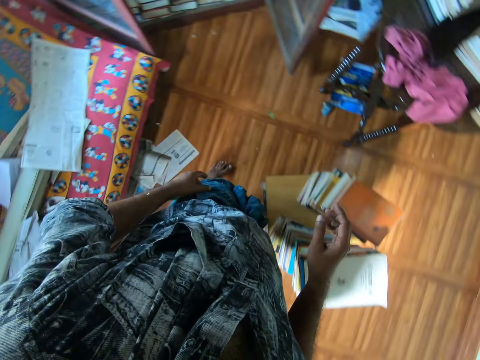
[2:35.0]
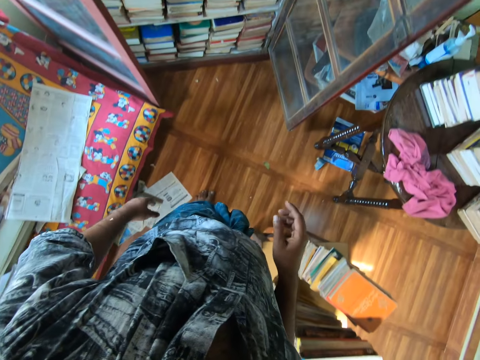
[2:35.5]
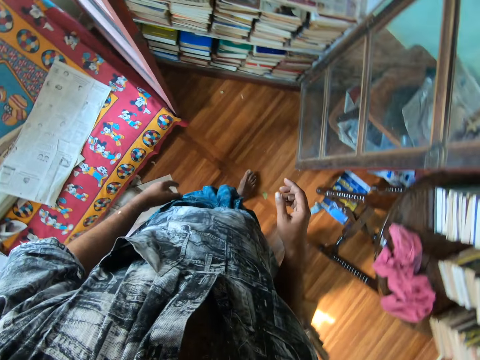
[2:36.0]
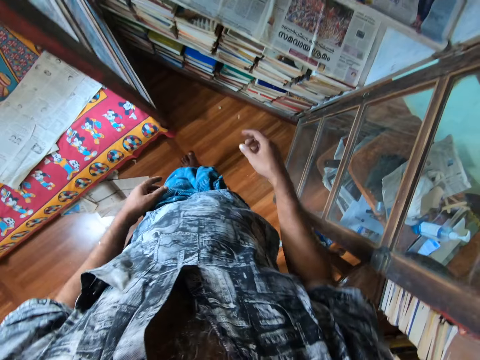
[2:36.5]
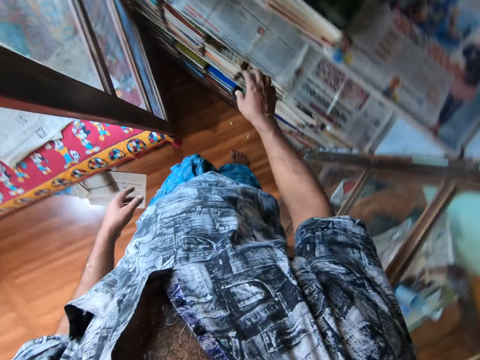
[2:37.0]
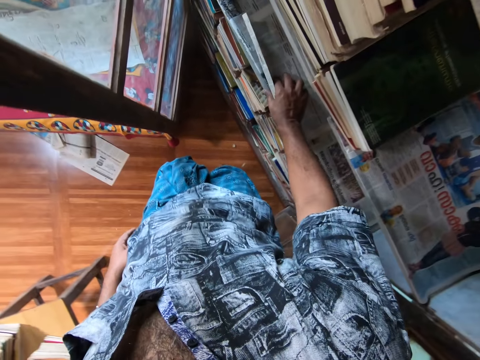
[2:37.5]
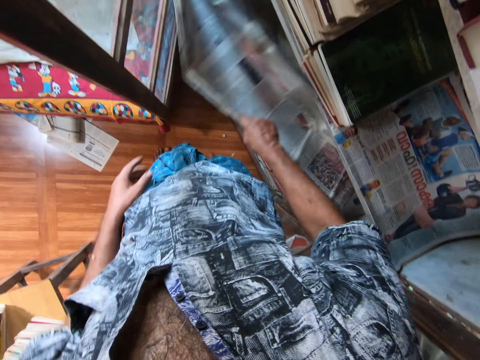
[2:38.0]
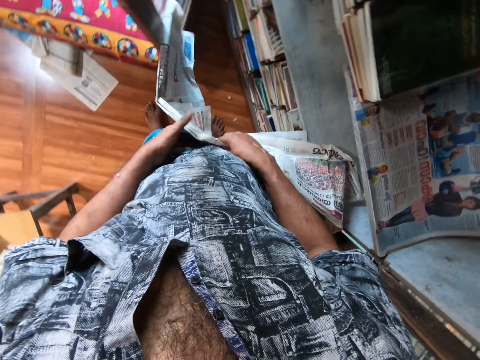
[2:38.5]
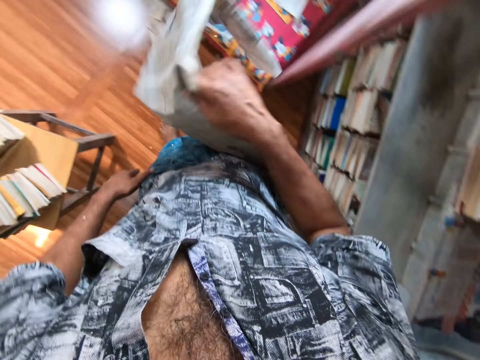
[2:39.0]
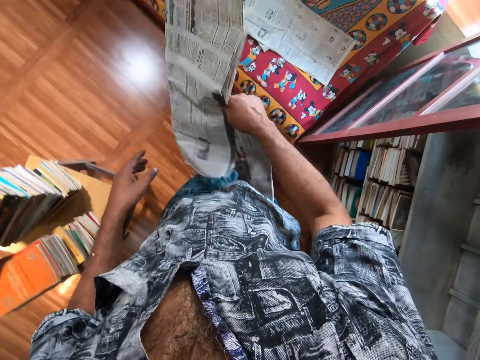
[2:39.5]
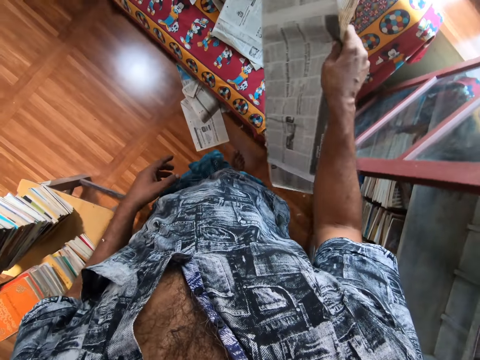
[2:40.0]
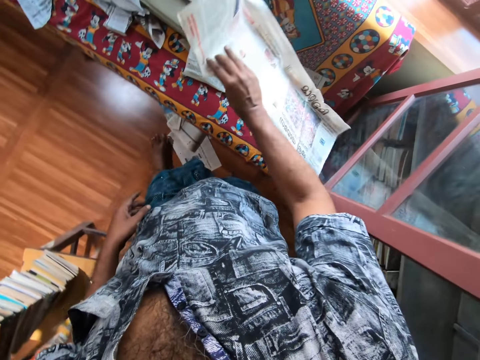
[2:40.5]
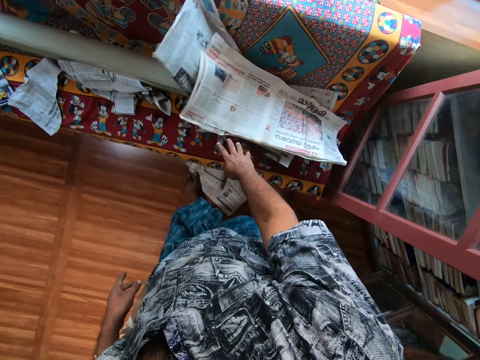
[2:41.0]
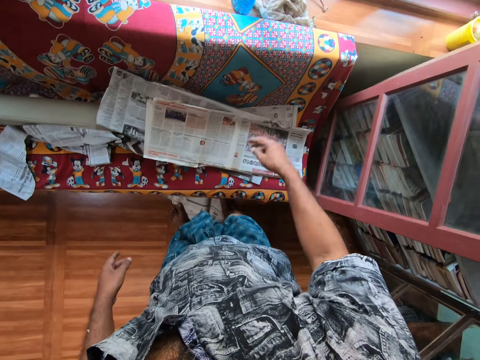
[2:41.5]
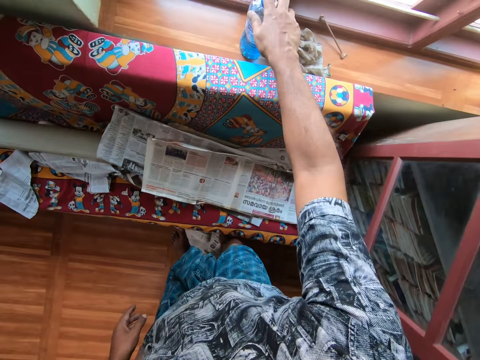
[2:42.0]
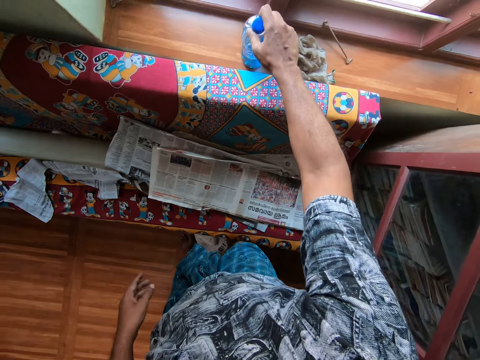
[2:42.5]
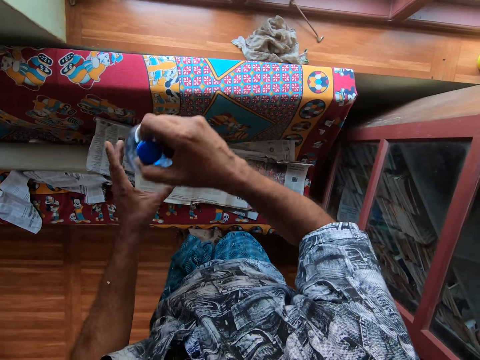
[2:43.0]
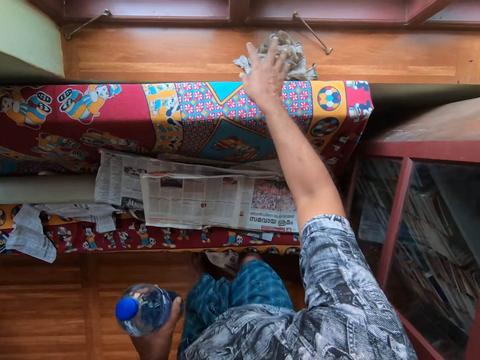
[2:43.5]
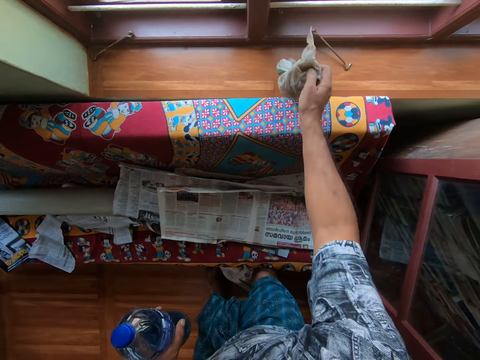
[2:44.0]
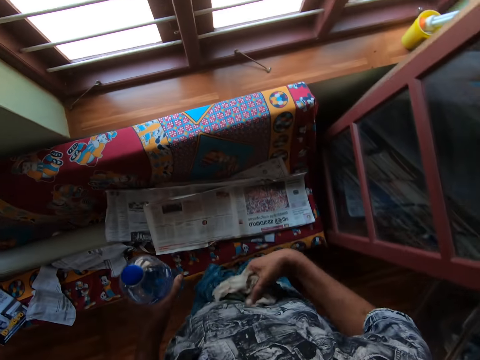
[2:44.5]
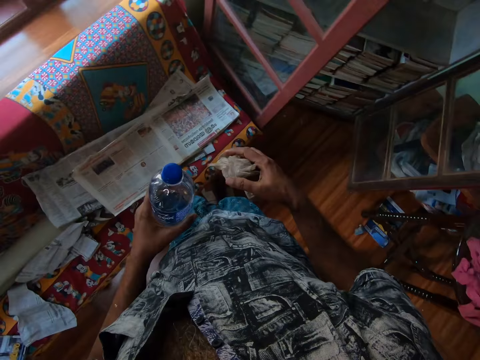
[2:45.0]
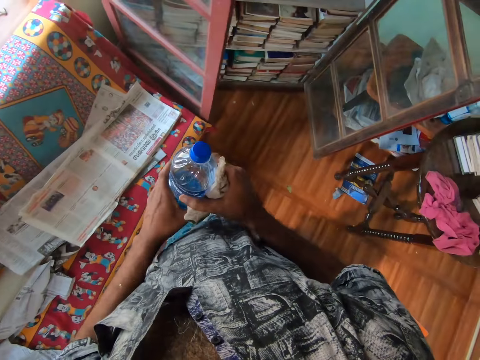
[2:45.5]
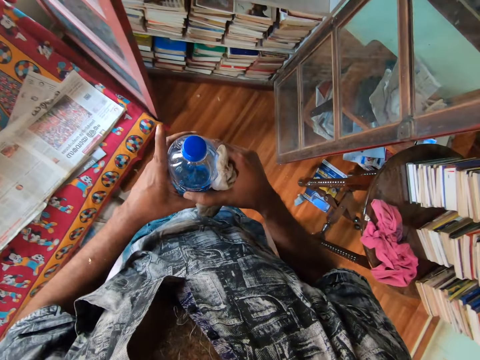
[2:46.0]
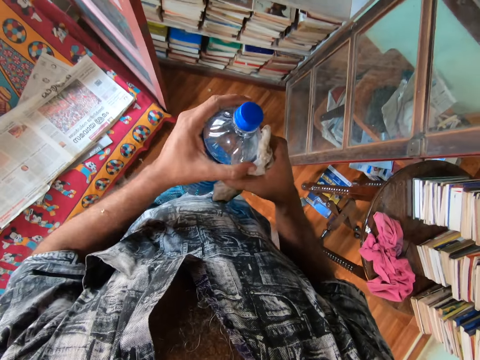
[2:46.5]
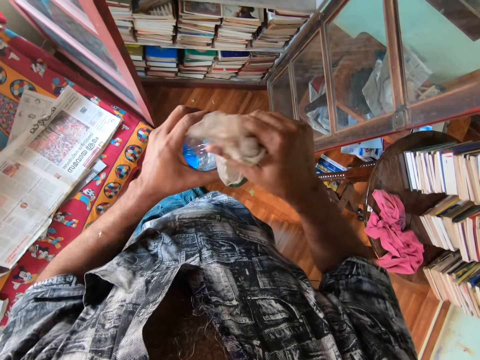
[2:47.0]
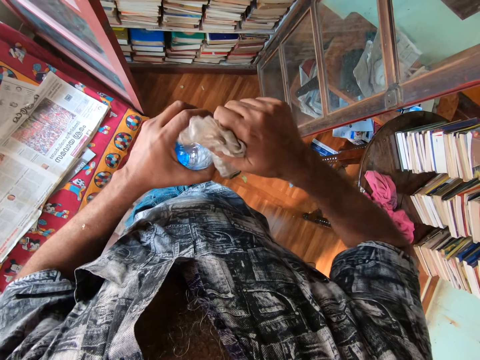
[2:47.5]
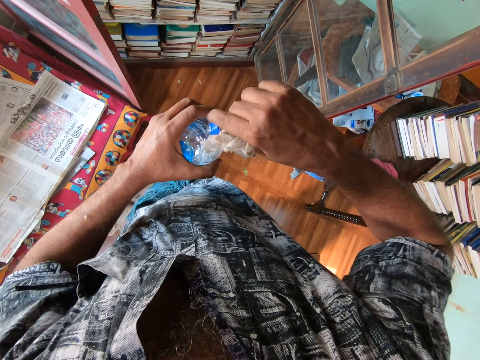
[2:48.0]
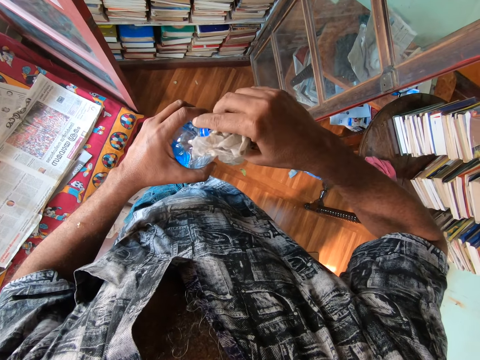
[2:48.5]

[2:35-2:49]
The camera wearer walks around. They pick a newspaper from the bookshelf. They shake the newspaper. They put the newspaper on a chair. They pick a bottle of water from the window. They transfer the bottle of water to the left hand. They pick a rug from the window. They hold the bottle of water with both hands. They open the bottle of water.

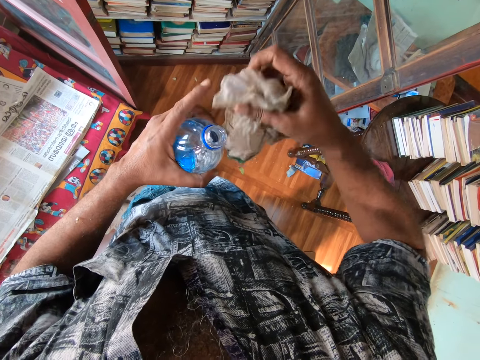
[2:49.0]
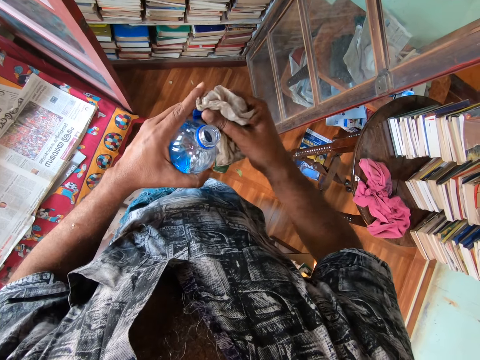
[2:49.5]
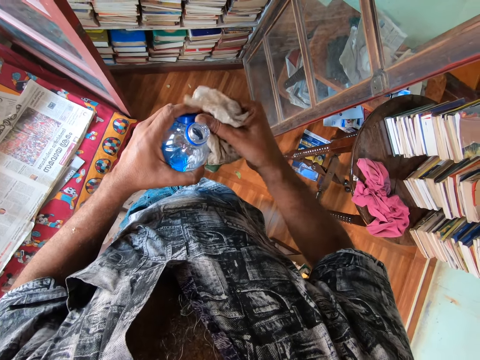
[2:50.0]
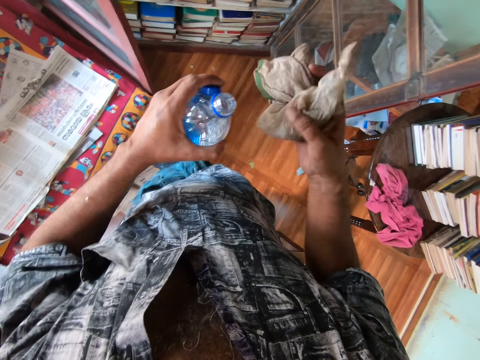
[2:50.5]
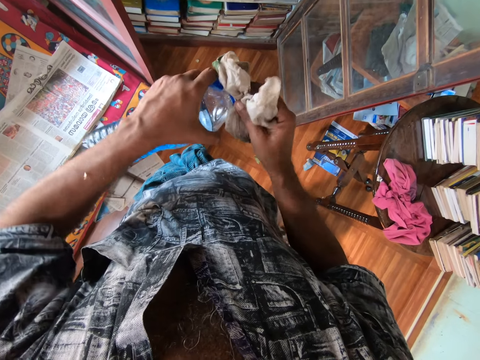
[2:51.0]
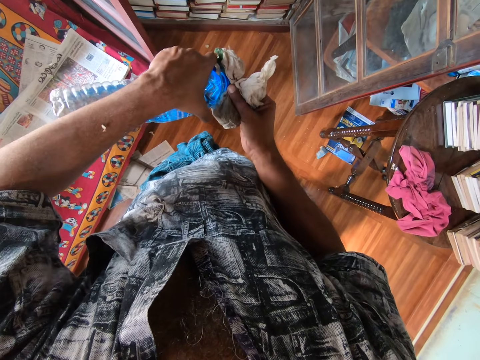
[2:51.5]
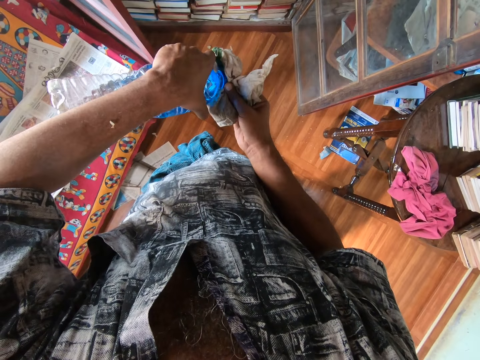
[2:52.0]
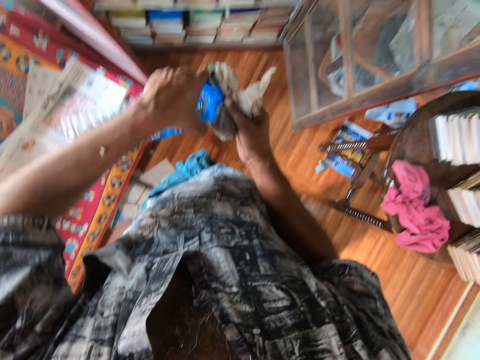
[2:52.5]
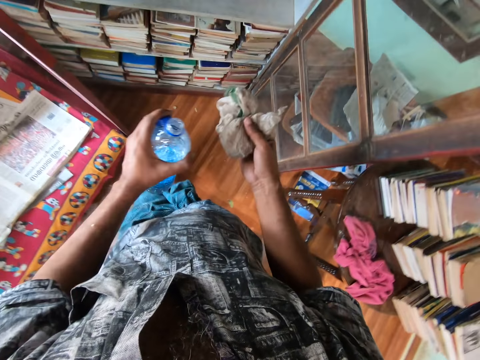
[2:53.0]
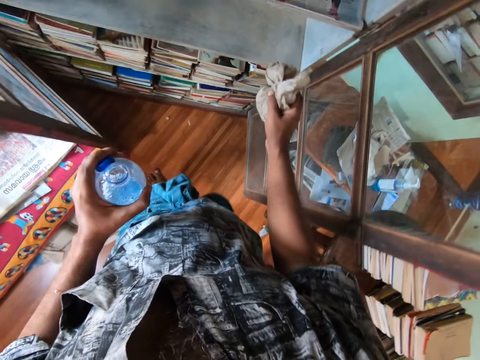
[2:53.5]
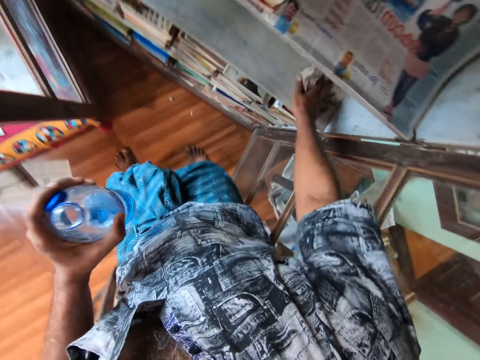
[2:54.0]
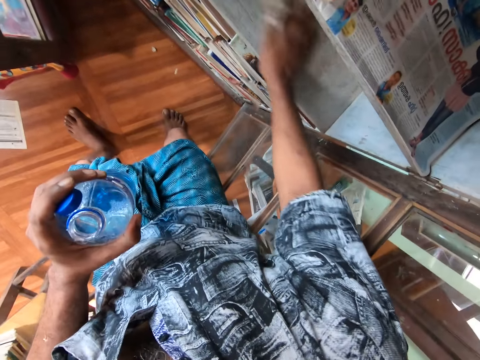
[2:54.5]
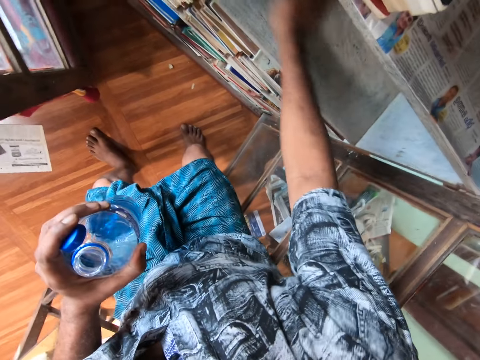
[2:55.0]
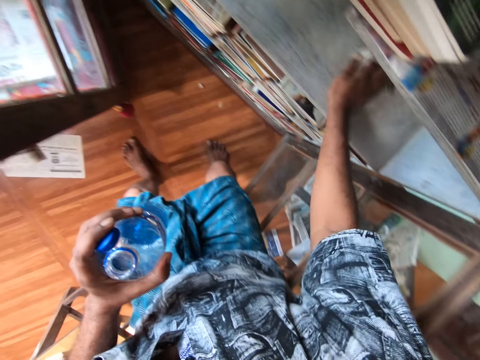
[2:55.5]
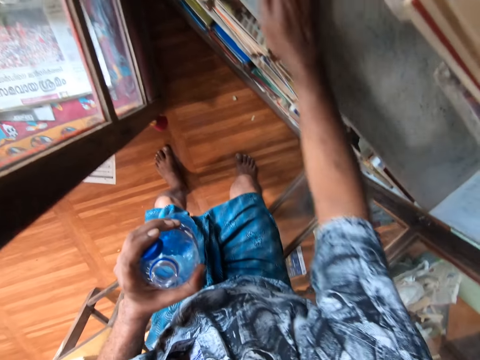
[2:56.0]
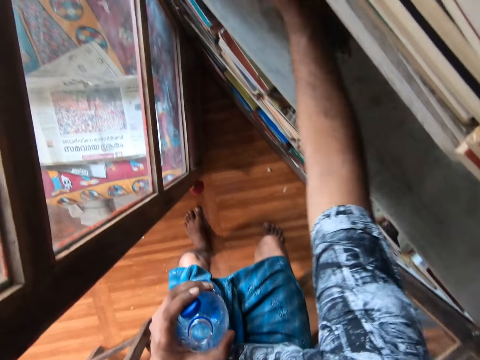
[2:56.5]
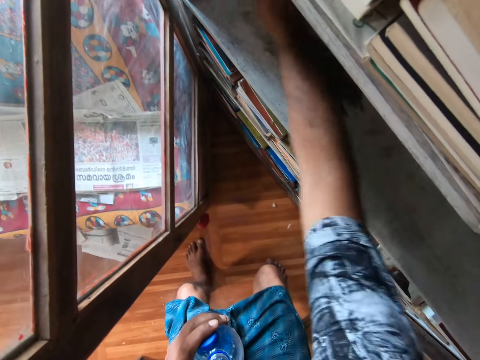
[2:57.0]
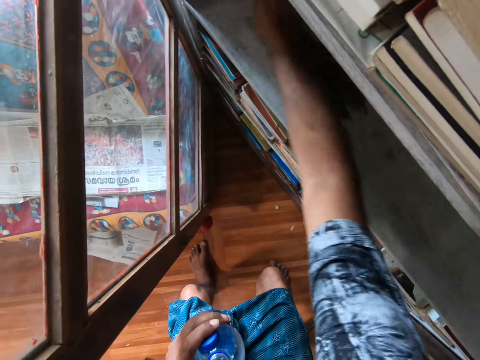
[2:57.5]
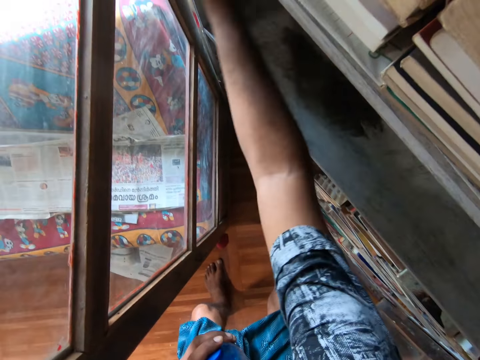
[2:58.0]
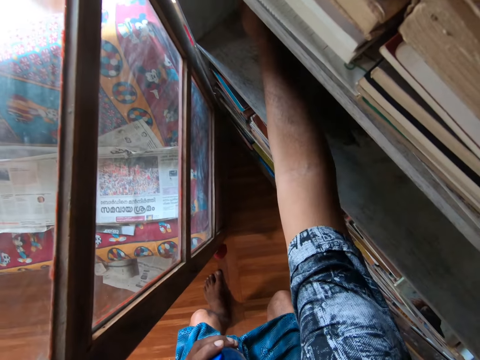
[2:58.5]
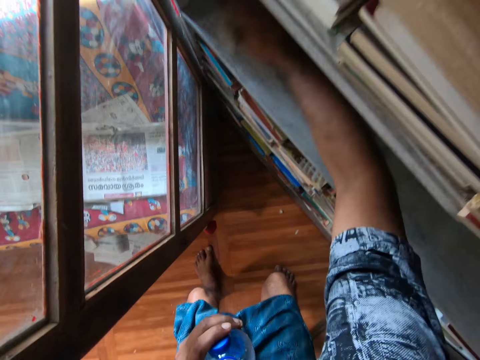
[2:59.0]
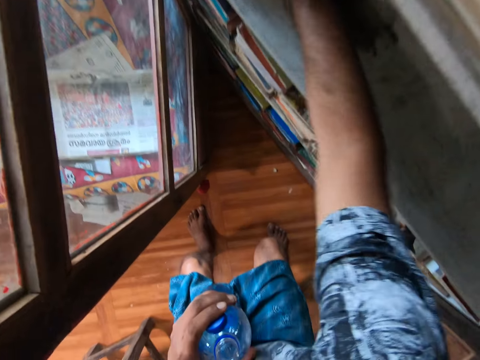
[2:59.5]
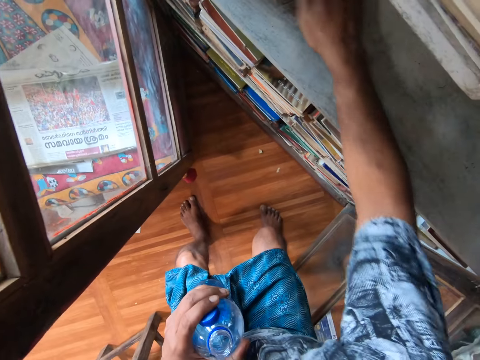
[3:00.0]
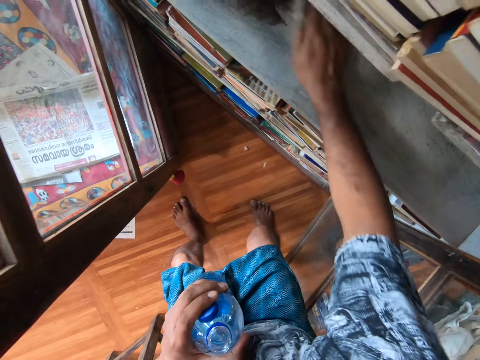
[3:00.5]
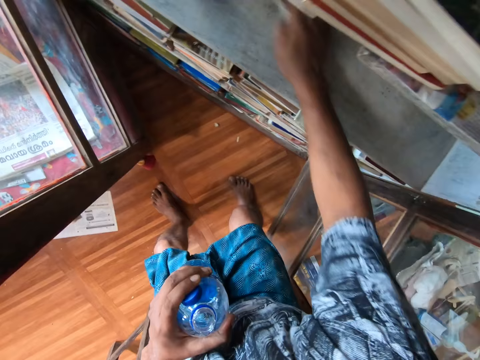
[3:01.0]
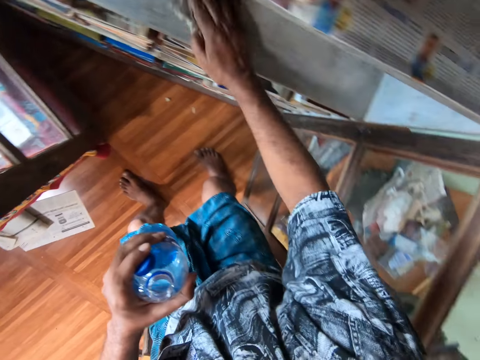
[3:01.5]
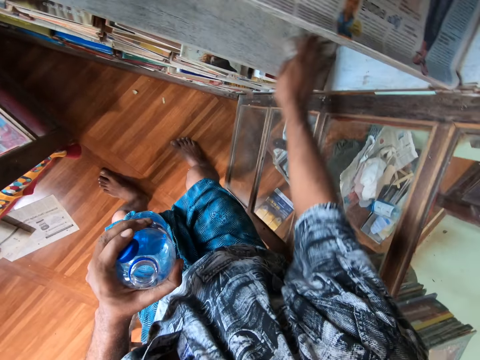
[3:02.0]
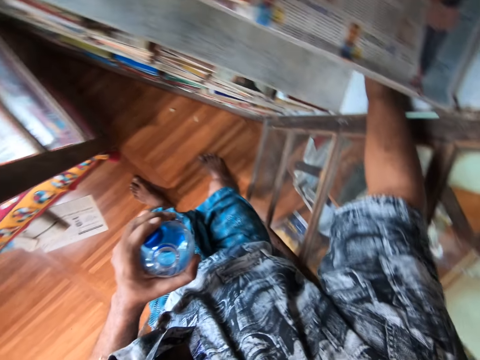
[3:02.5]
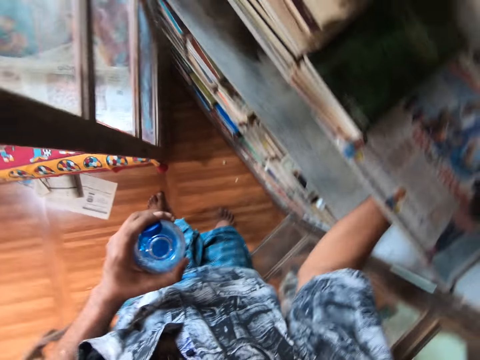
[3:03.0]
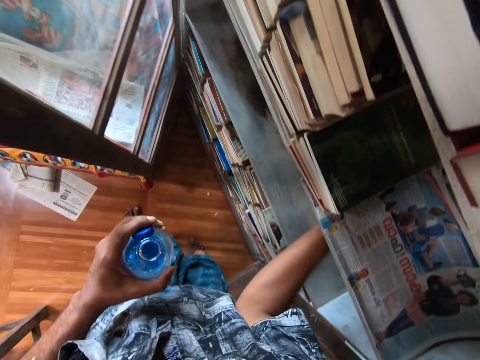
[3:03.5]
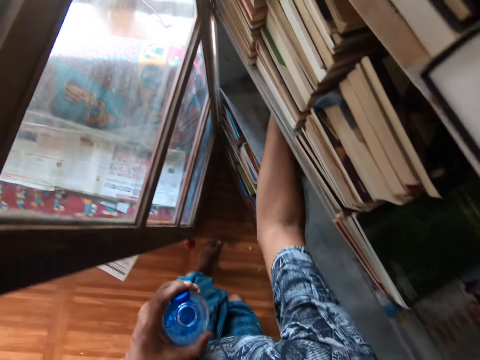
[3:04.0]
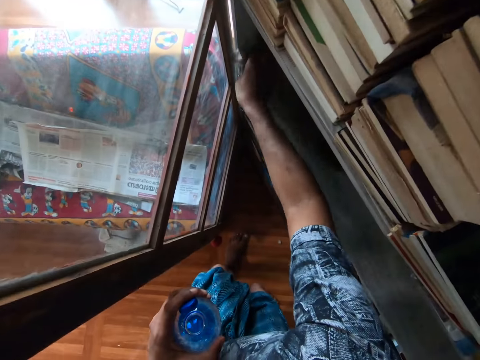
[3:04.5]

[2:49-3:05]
The camera wearer holds the lid with the left hand. They pour water on the rug. They walk around. They wipe the bookshelf with the rug.
